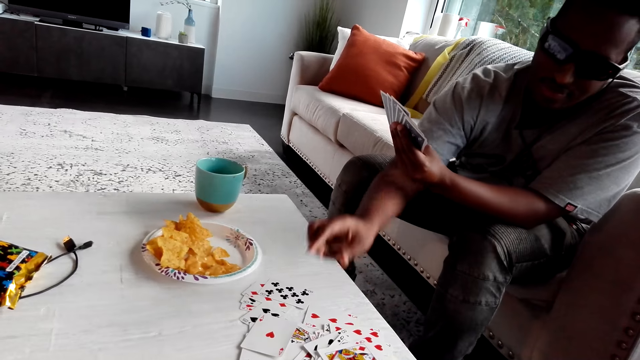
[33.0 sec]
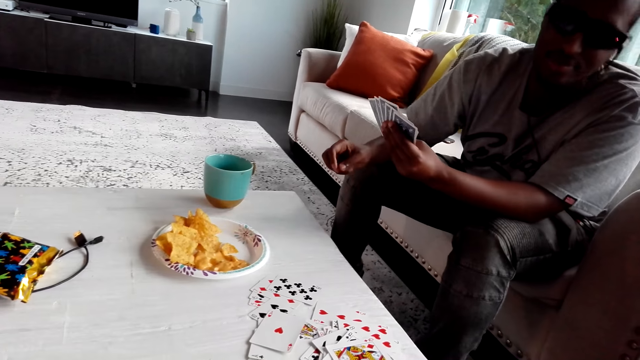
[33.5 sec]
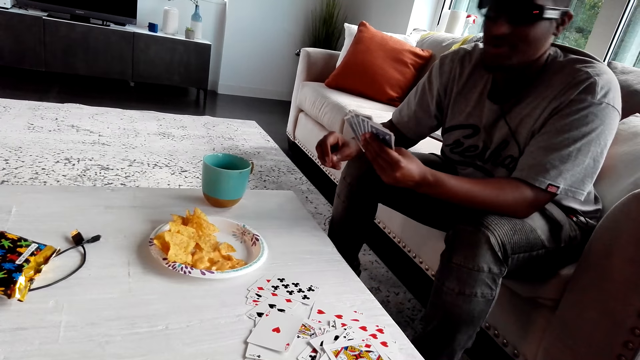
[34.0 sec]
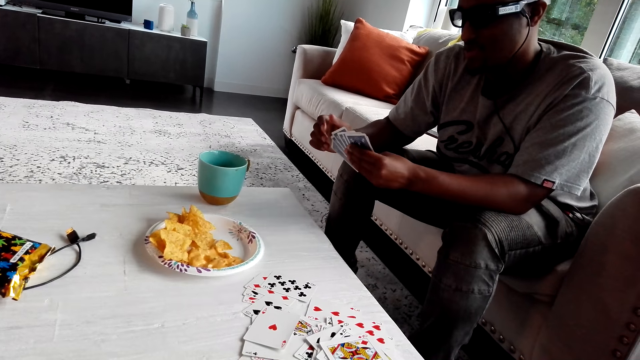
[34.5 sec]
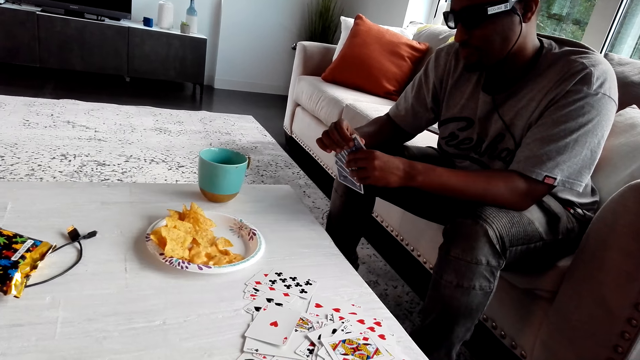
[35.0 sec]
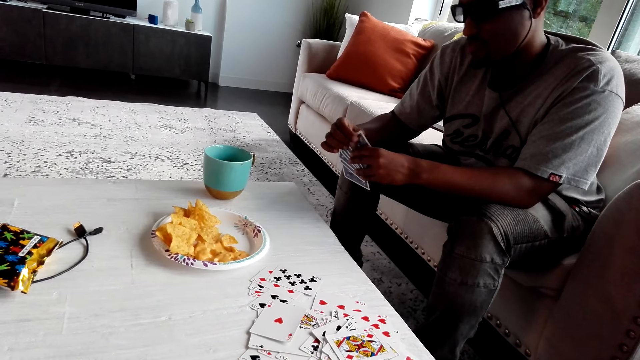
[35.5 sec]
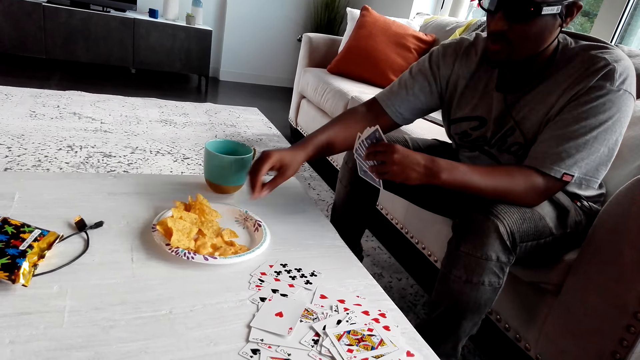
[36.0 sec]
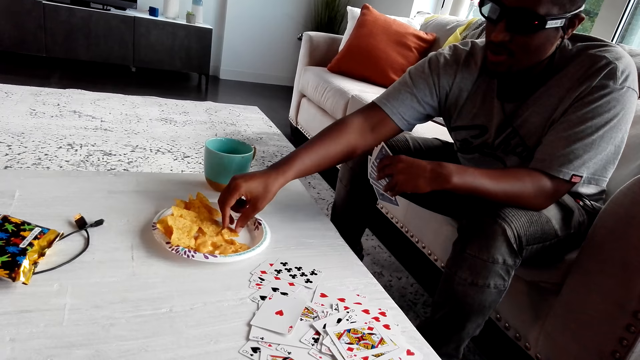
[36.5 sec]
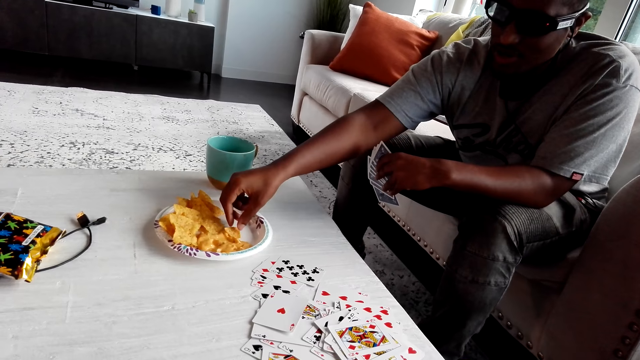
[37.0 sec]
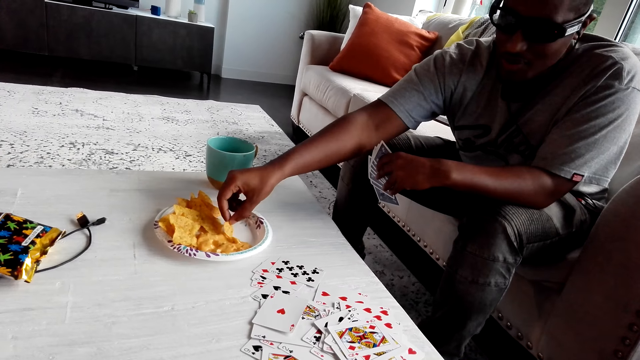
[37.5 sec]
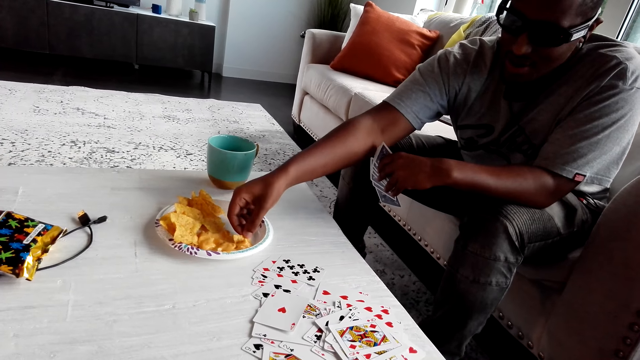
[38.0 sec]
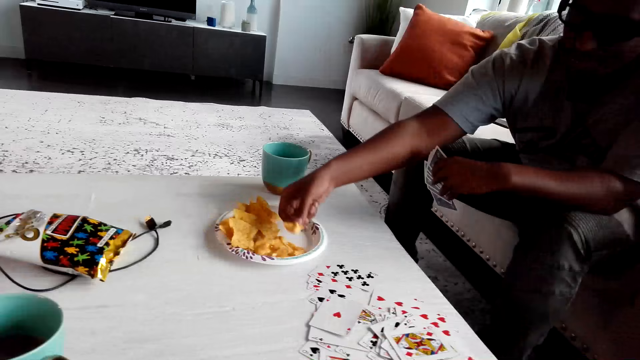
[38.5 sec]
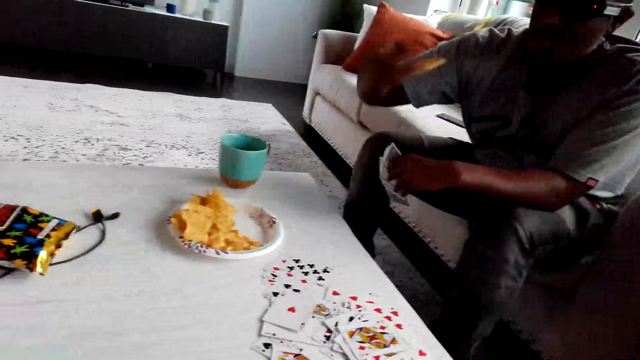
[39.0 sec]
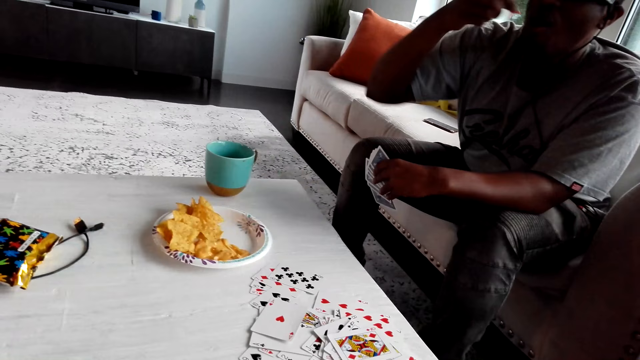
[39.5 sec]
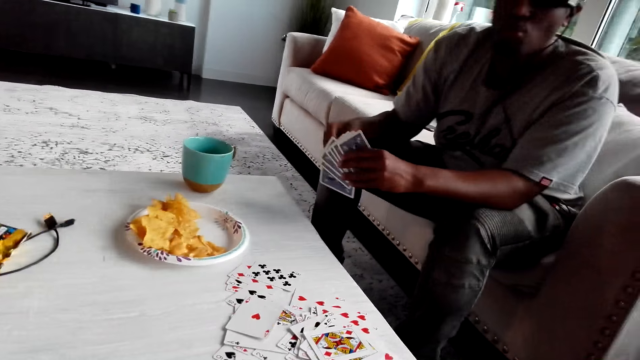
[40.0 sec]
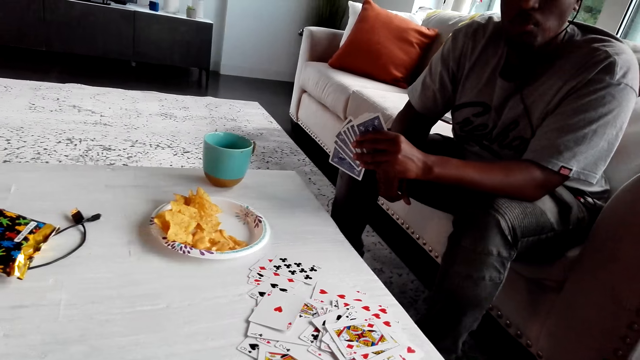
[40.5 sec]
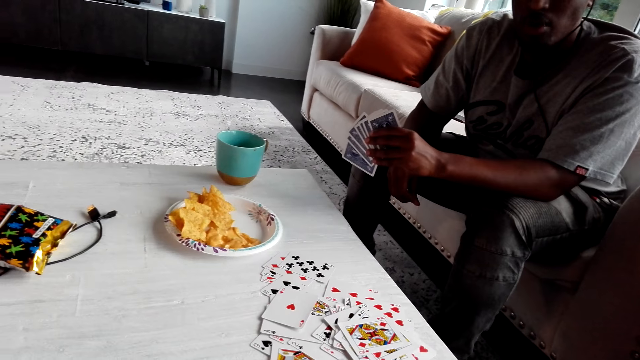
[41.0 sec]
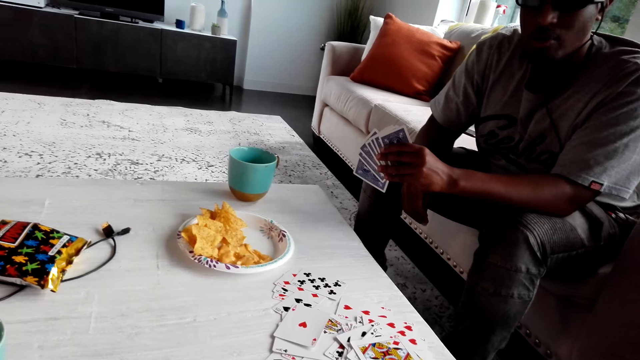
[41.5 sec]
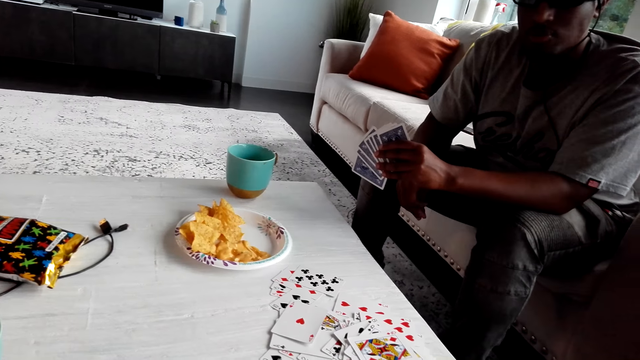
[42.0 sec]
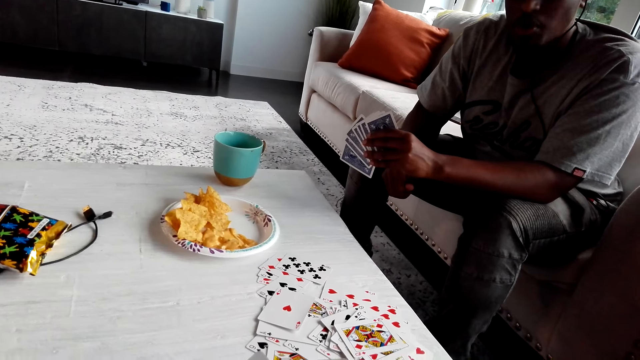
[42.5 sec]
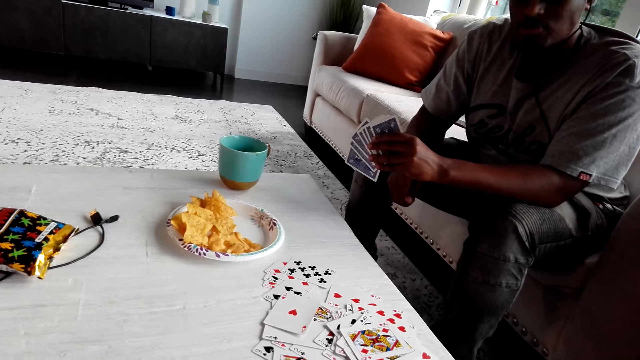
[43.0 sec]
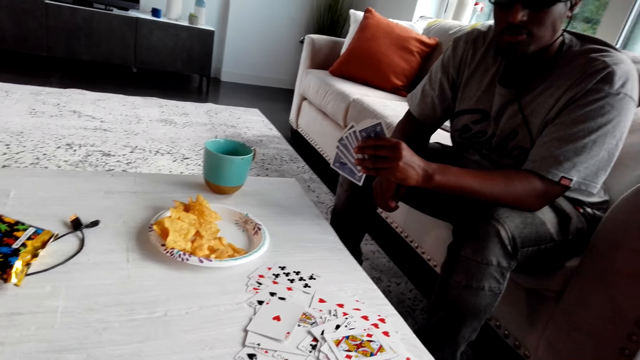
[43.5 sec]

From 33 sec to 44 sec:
The man places a card on the table. The man eats crisps. The man picks food from the table. The man eats the food.

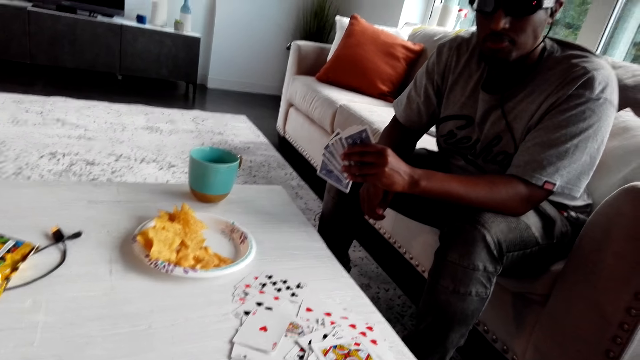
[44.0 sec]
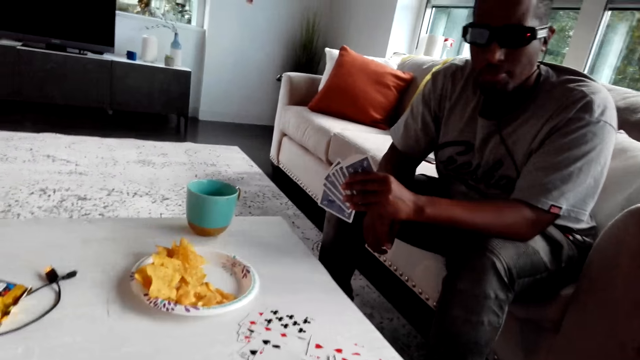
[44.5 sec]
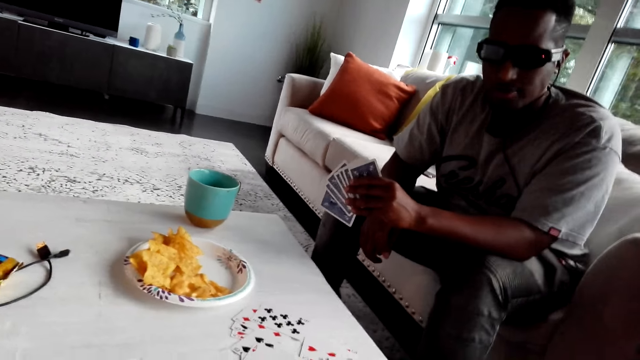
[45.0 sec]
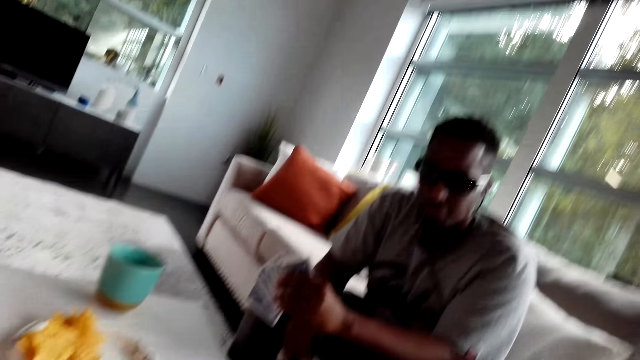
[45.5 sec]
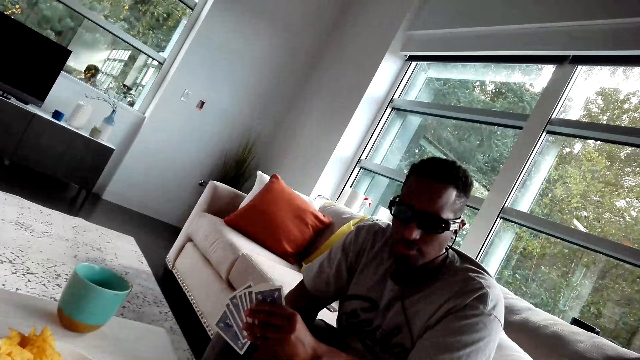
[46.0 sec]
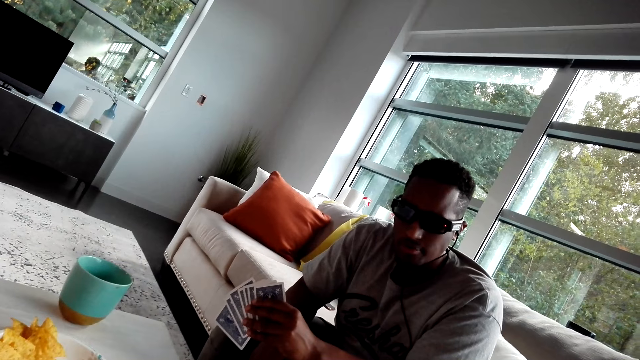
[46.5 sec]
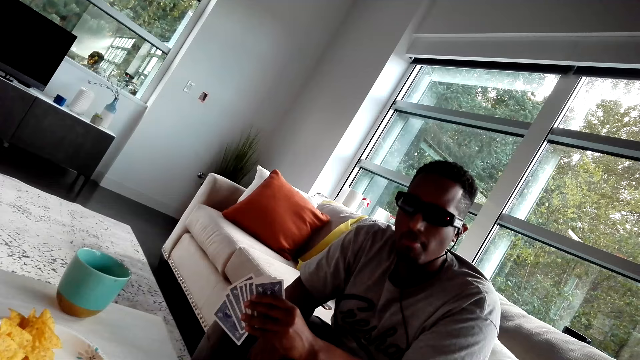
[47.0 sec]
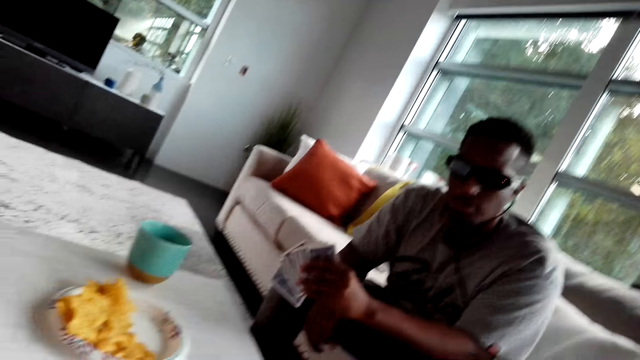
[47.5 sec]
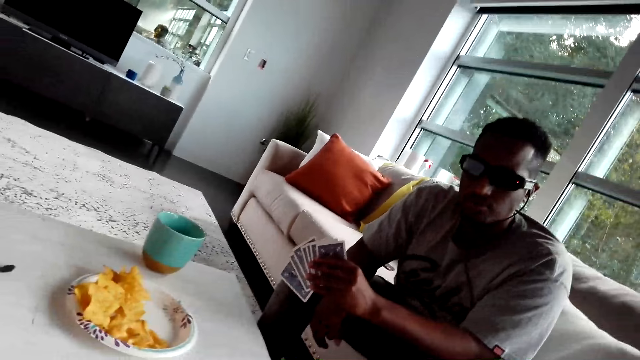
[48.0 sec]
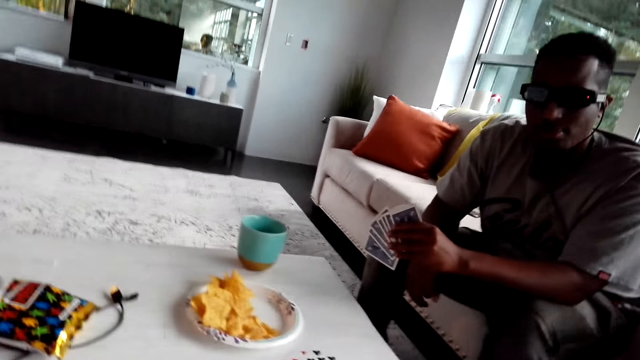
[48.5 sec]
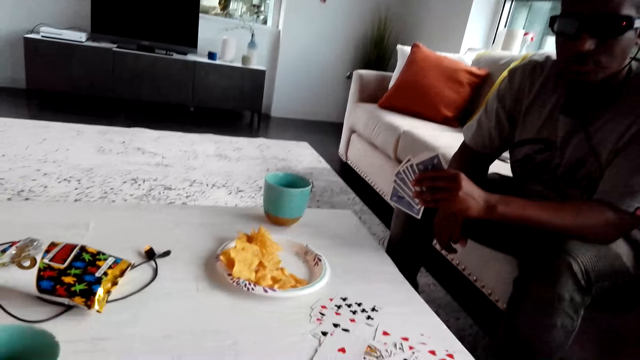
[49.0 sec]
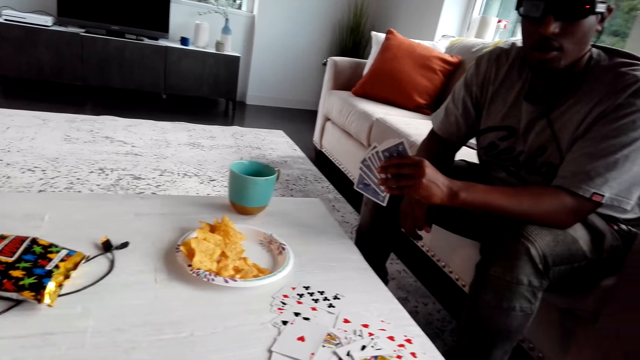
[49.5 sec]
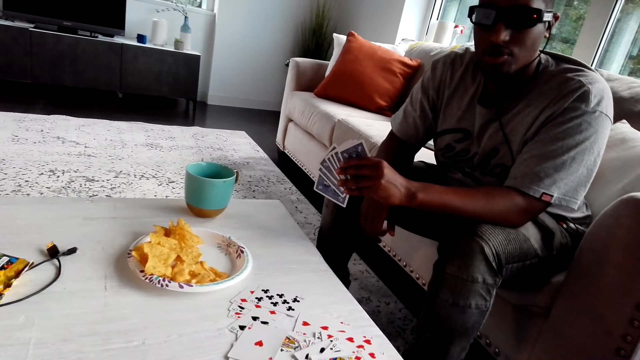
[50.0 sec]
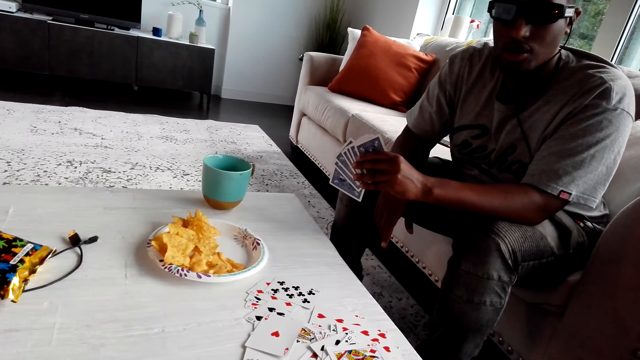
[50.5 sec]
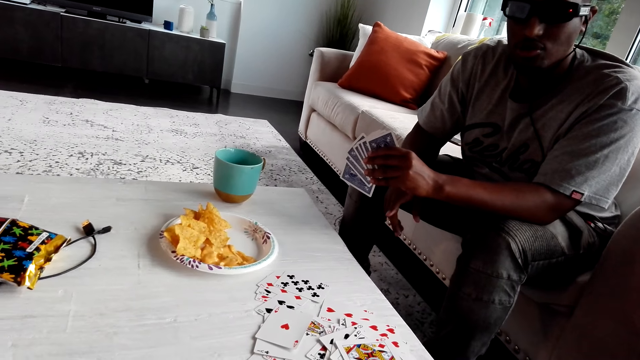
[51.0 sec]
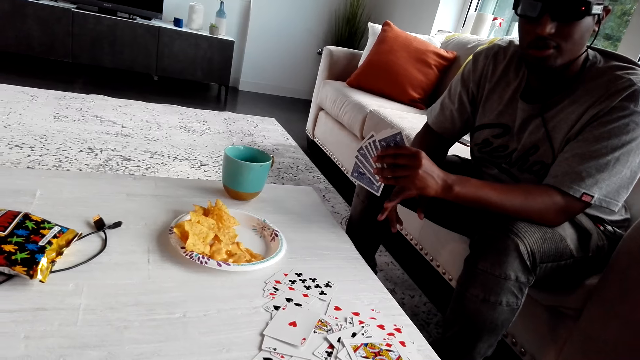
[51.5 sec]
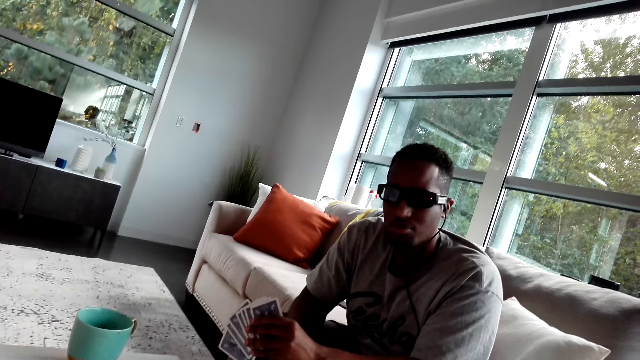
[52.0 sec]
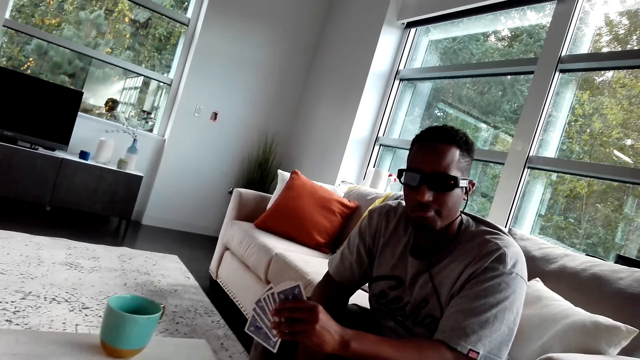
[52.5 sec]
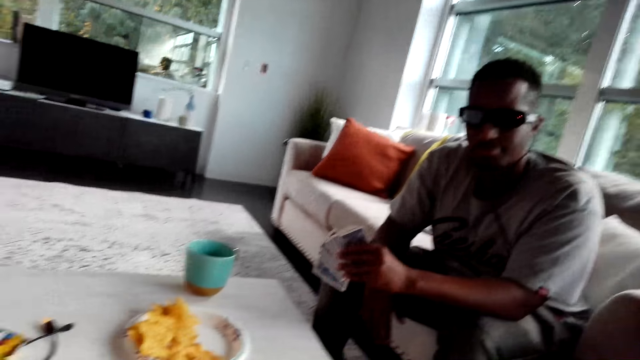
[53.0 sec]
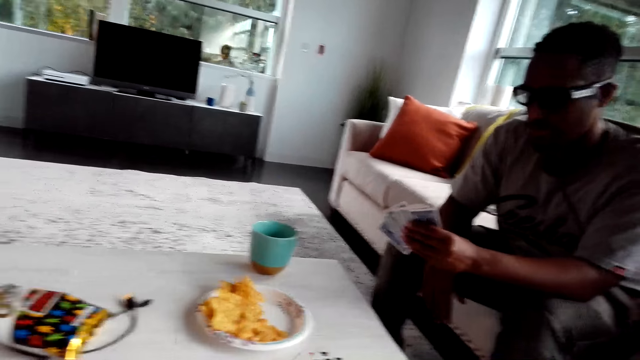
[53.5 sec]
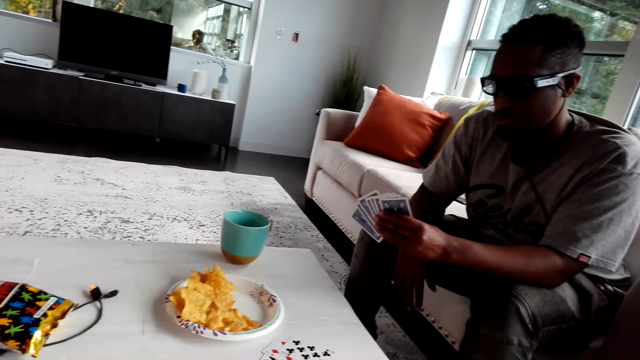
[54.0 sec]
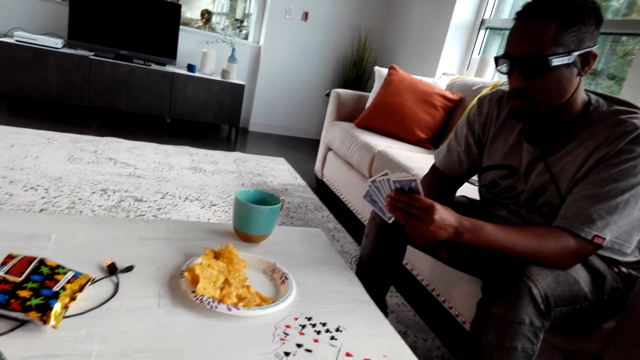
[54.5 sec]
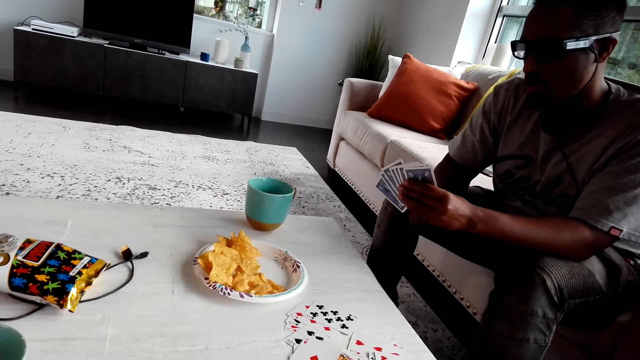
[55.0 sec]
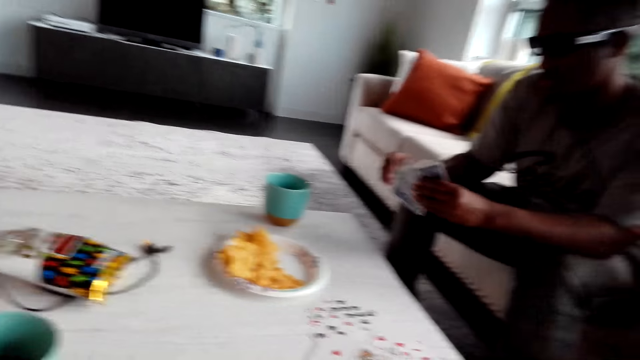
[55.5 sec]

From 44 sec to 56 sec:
The man converses with the camera wearer. The man nods his head.
